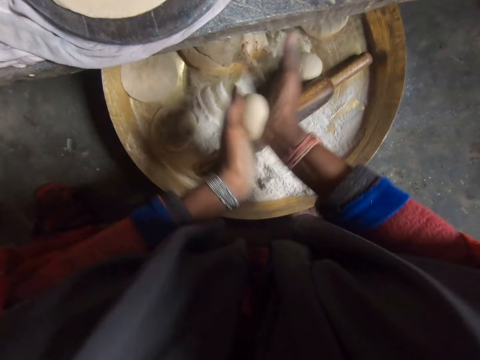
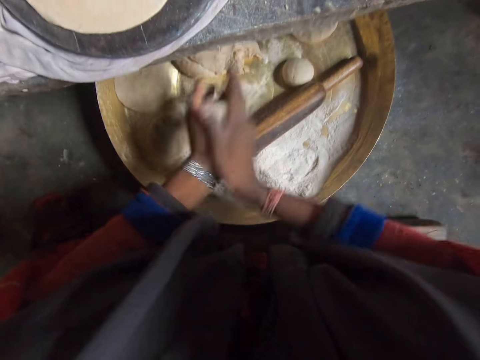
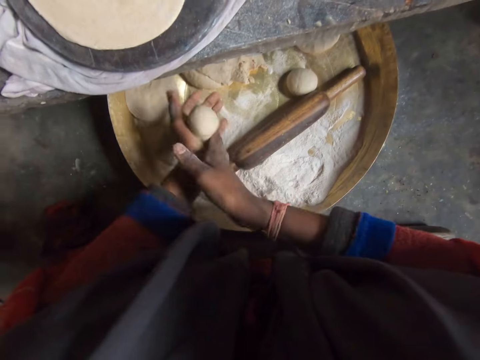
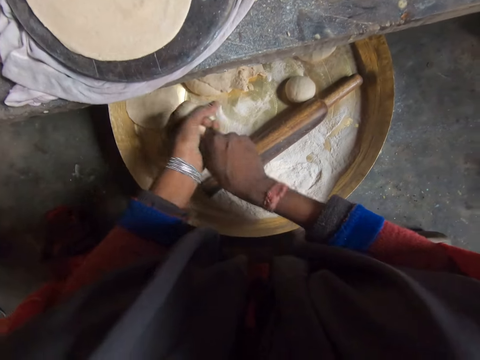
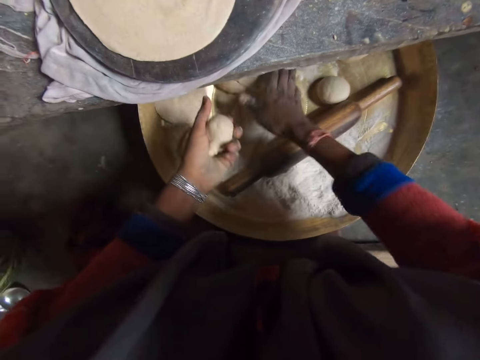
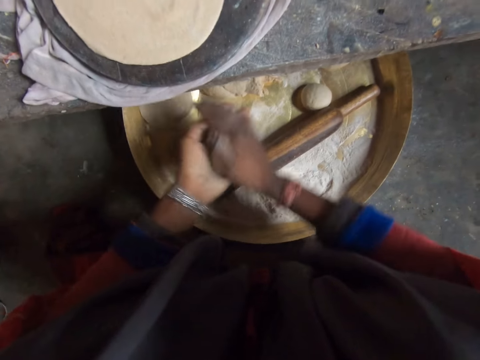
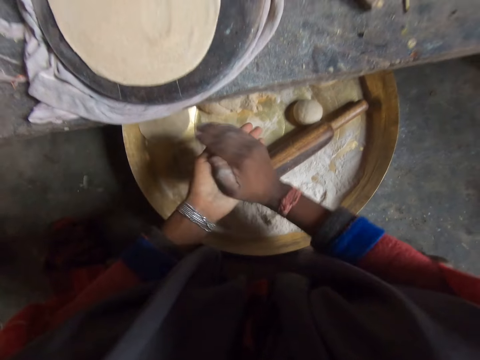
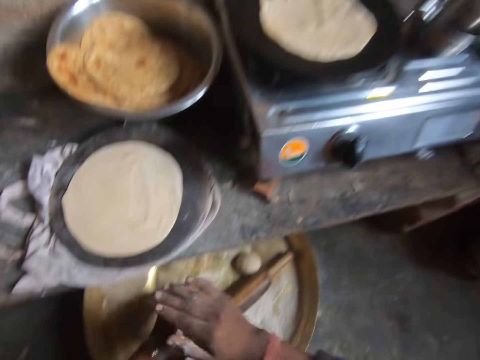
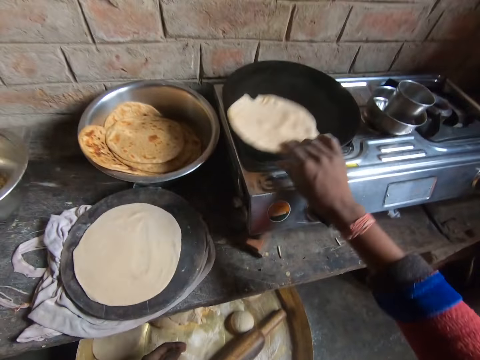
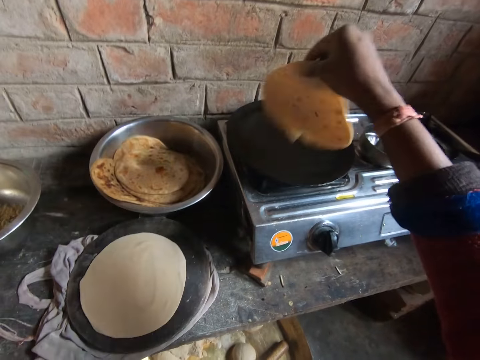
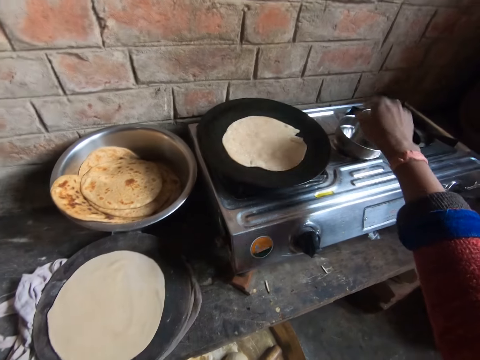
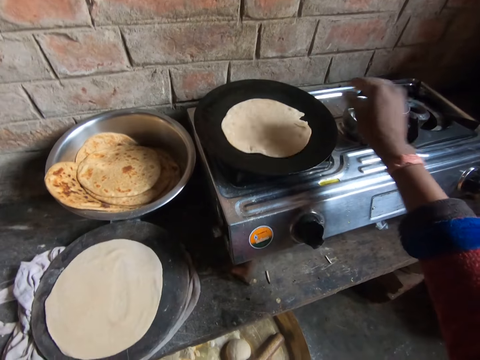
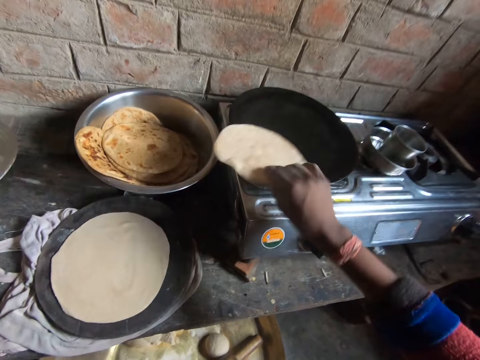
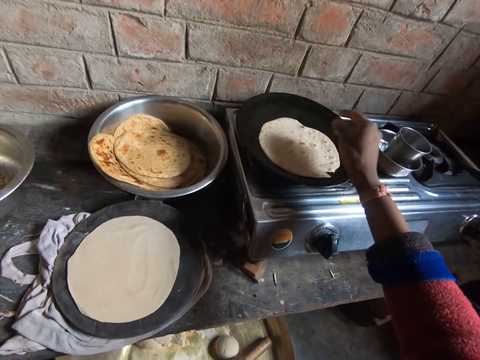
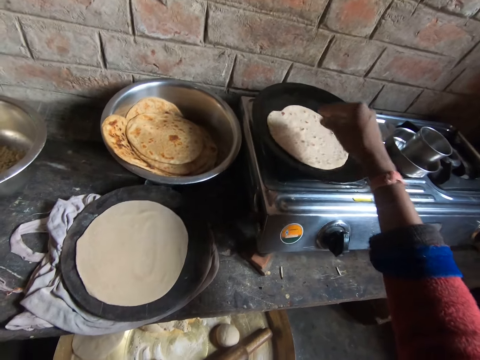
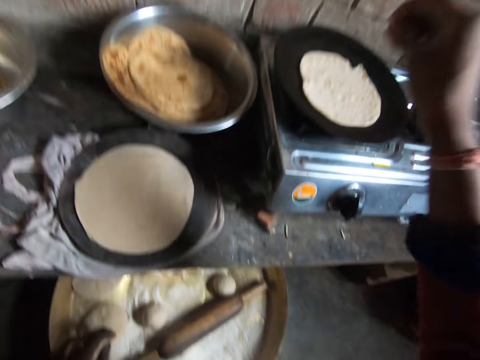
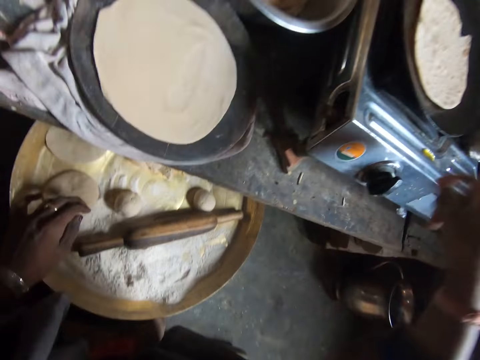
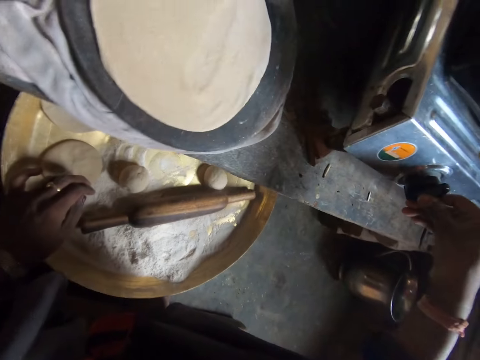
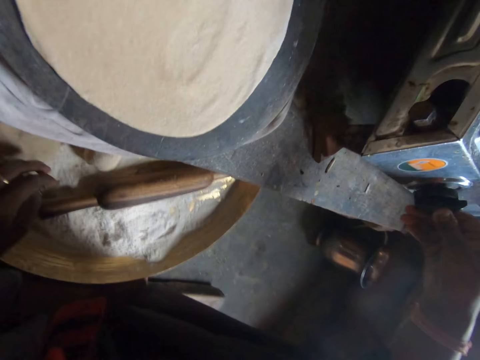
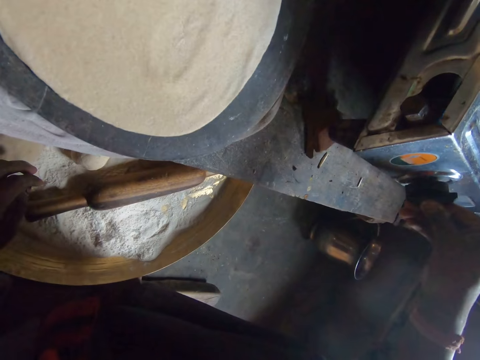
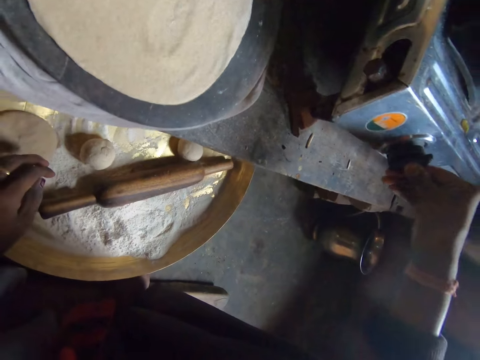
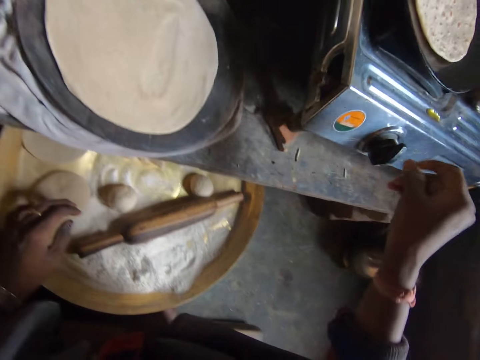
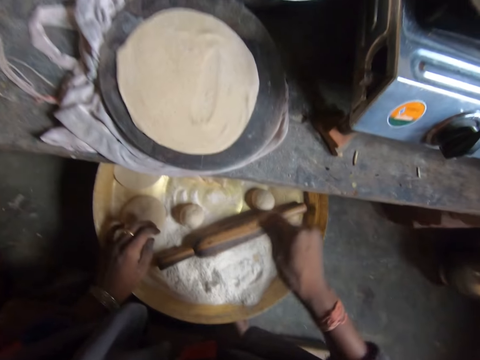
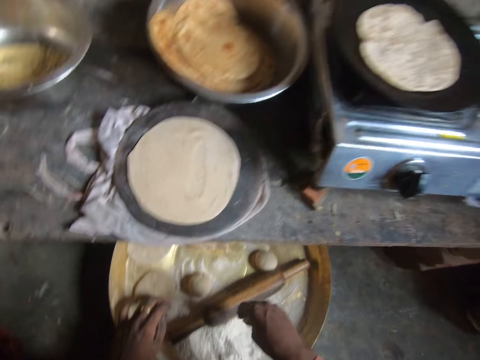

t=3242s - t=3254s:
The camera wearer tears off a small part of the dough with both hands. She puts the small dough on the larger dough on the wooden table. She rolls the dough with both hands. She lifts the dough in the frying pan with her right hand. She drops the dough into the frying pan with her right hand. She takes a tumbler from a bowl. She flips the dough in the frying pan with her right hand. She spins the tortilla. She increases the heat level of the gas cooker with her right hand.

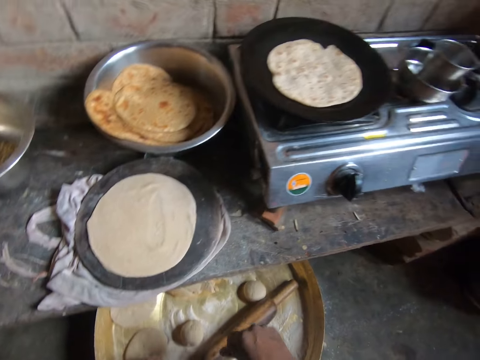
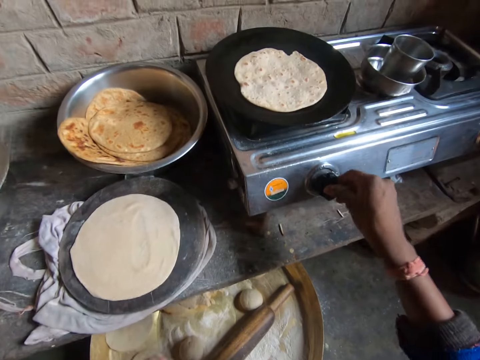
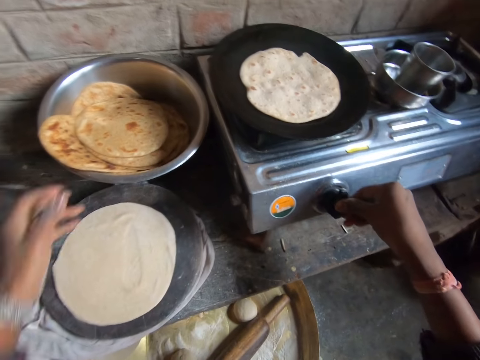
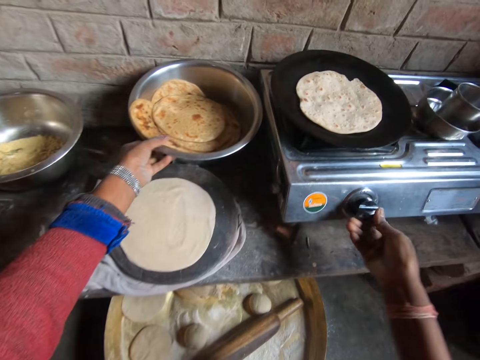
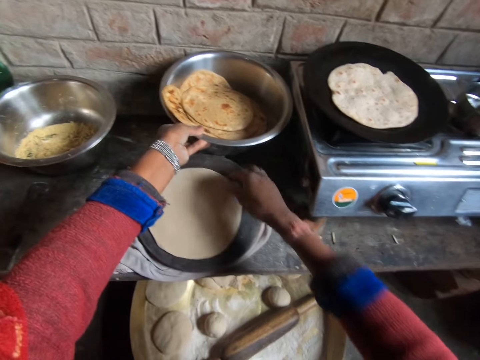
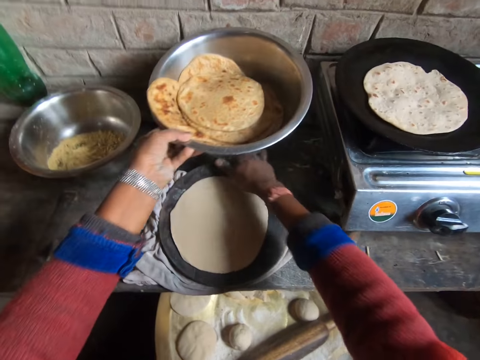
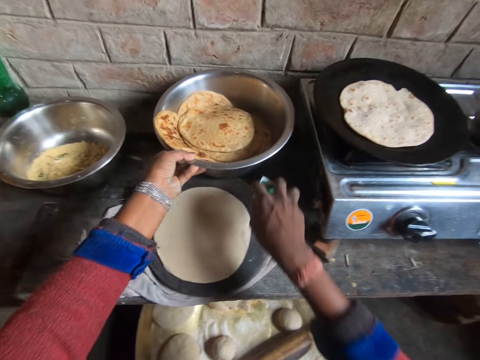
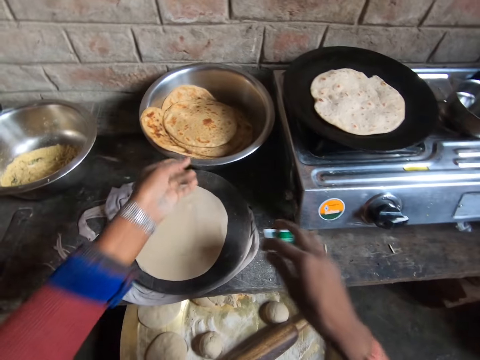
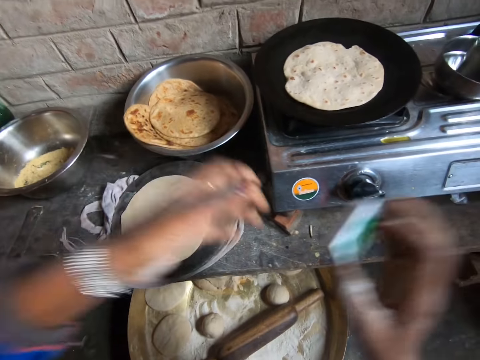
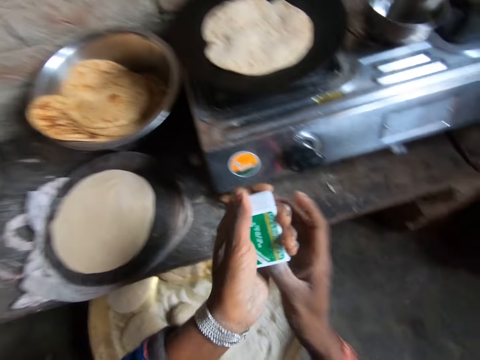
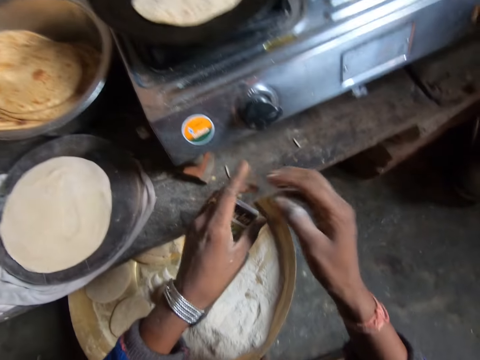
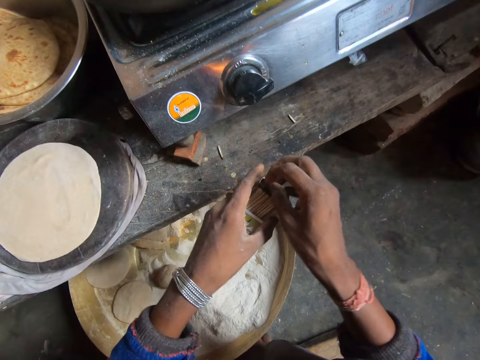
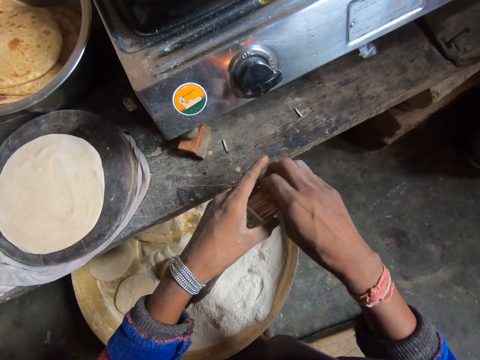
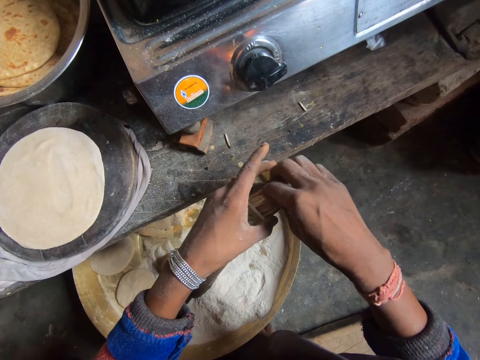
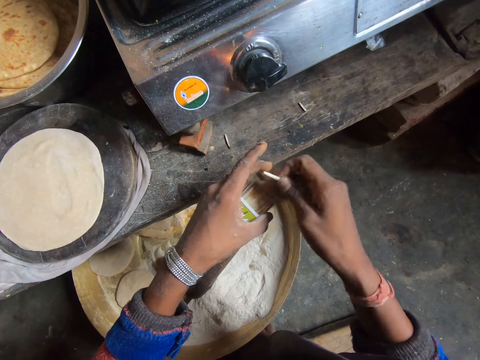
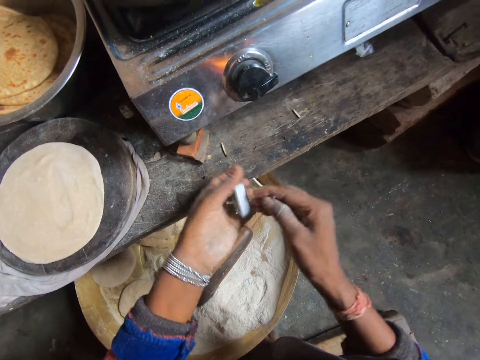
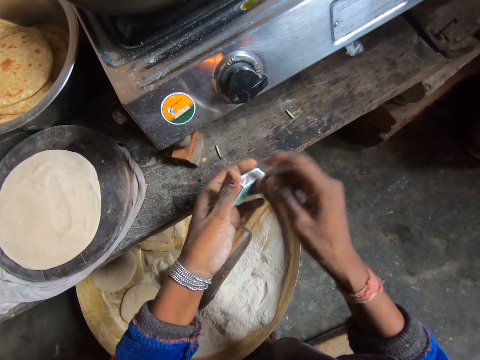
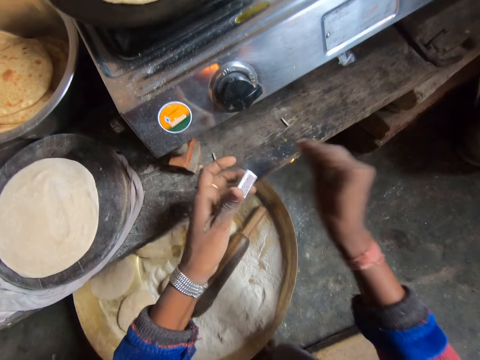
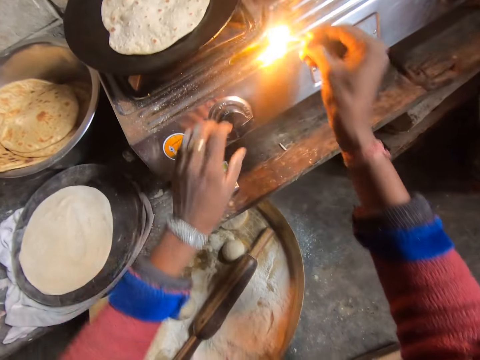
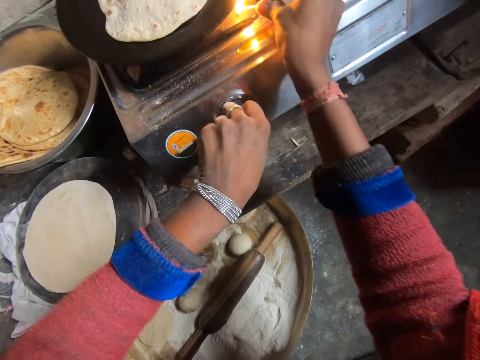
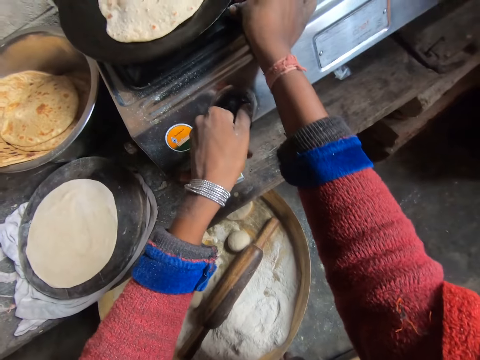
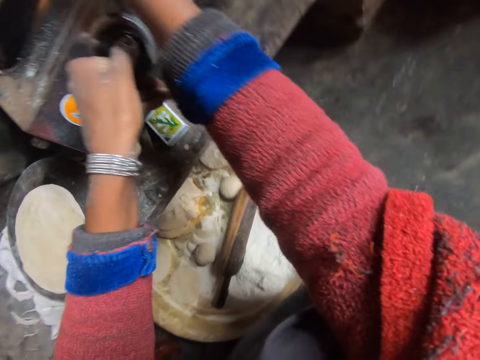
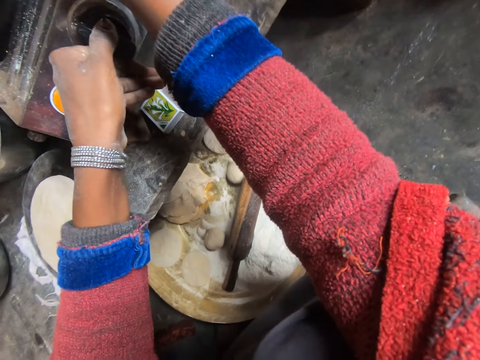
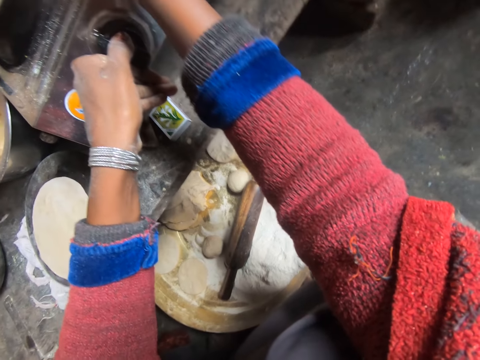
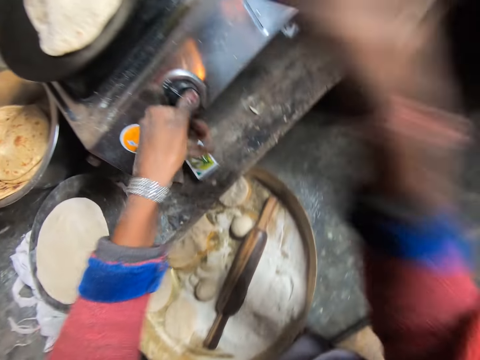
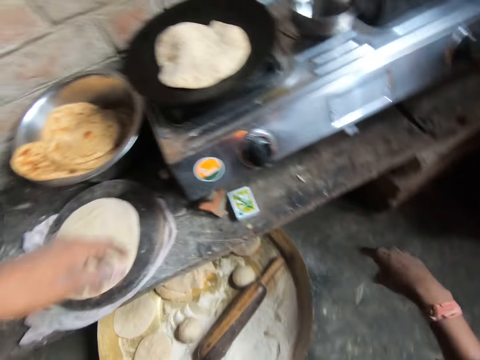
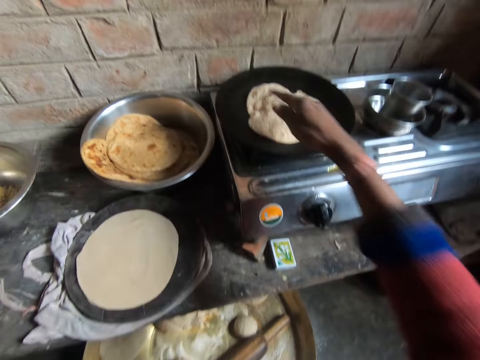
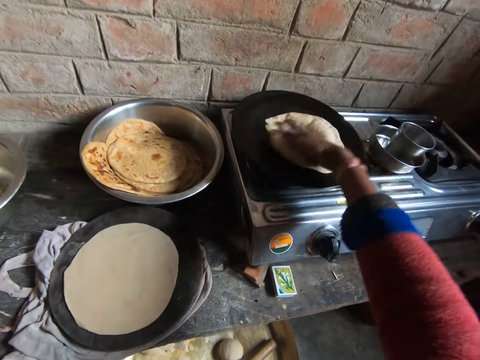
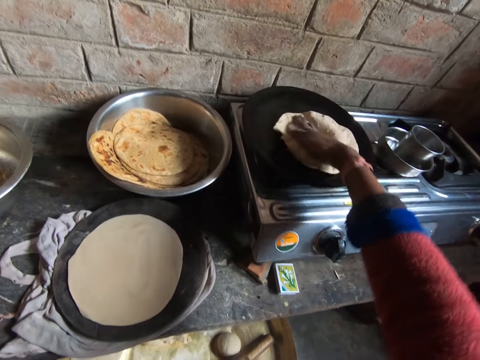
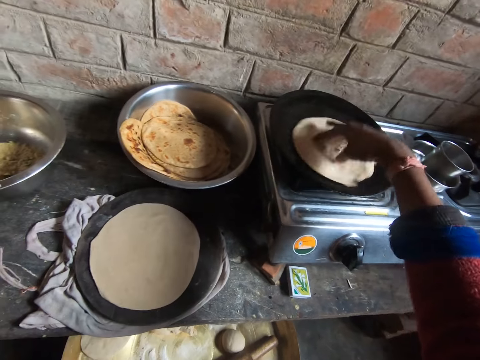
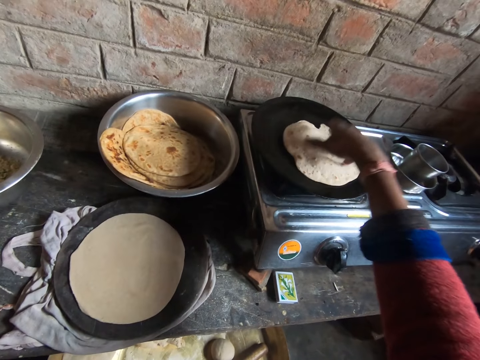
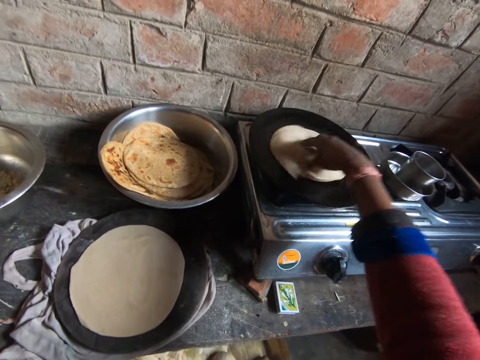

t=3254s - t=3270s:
The camera wearer adjusts the gas cooker switch control with her right hand. She removes her right hand from the gas cooker switch control. She lifts a stainless steel mixing bowl from a table with her left hand. She picks a match box from the table under the stainless steel mixing bowl with her right hand. She drops the stainless steel mixing bowl on the table with her left hand. She shakes the match box, opens the match box, and removes a match stick from the match box with her right hand. She closes the match box. She strikes the match stick against the match box. She lights the match stick with the match box in her right hand. She lights the gas cooker burner with the match stick in her right hand. She turns the gas cooker switch control with her left hand. She puts off the match stick. She throws the match stick in her right hand on the ground. She rotates the flat bread in the pan with her right hand.
